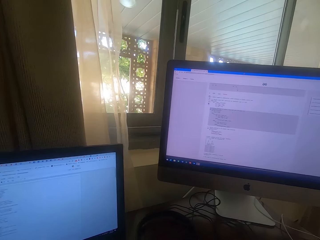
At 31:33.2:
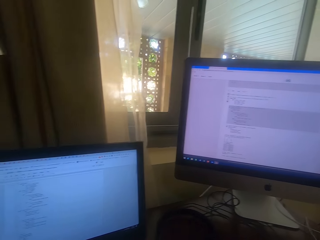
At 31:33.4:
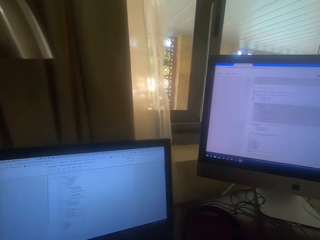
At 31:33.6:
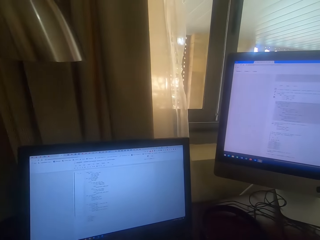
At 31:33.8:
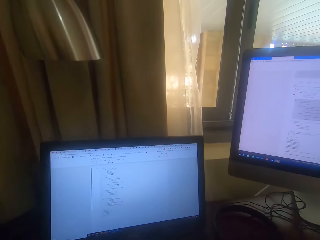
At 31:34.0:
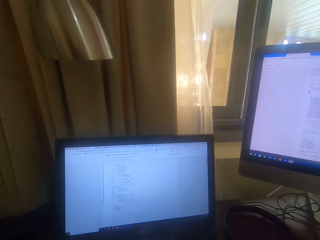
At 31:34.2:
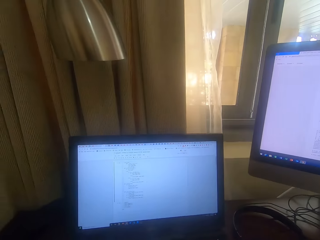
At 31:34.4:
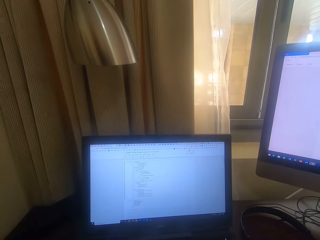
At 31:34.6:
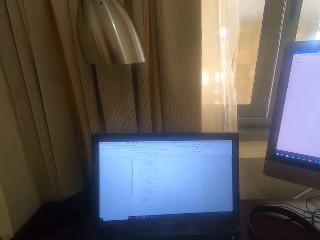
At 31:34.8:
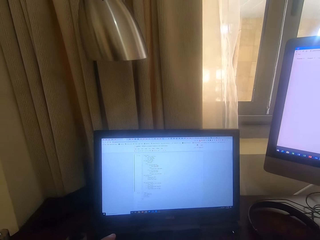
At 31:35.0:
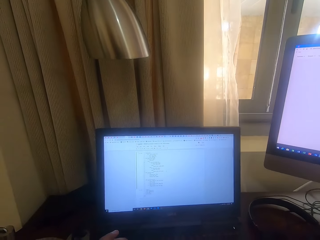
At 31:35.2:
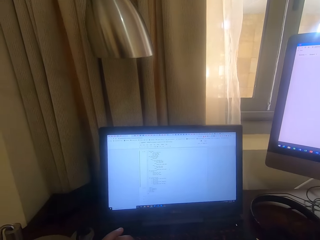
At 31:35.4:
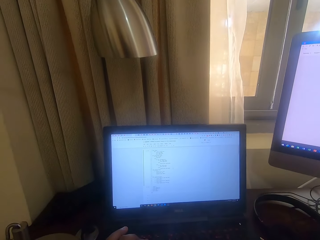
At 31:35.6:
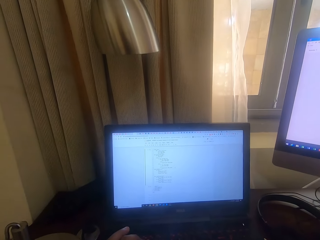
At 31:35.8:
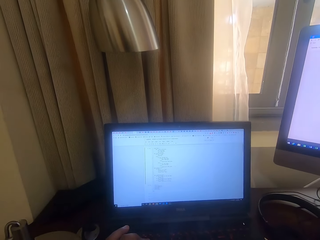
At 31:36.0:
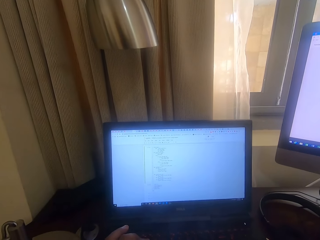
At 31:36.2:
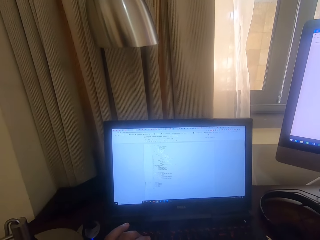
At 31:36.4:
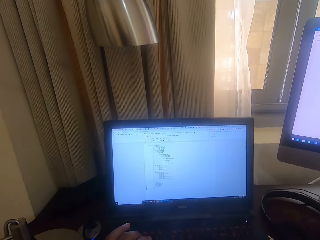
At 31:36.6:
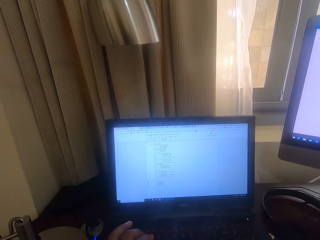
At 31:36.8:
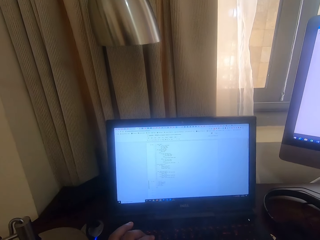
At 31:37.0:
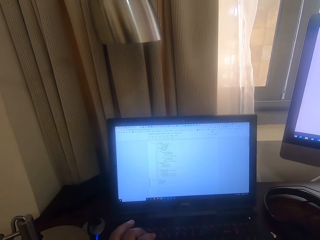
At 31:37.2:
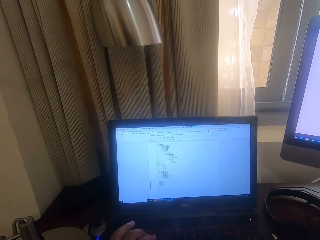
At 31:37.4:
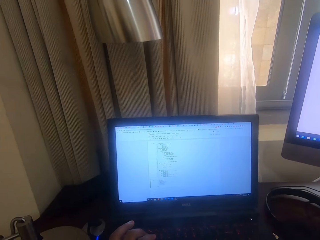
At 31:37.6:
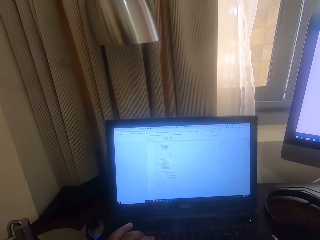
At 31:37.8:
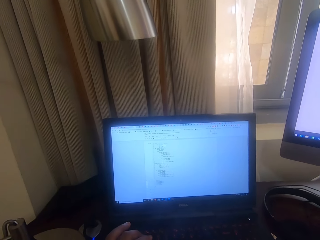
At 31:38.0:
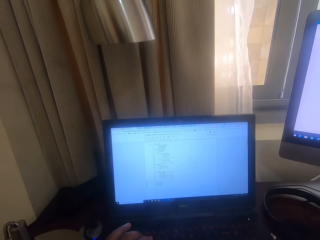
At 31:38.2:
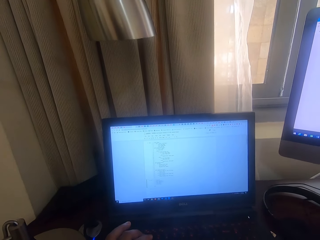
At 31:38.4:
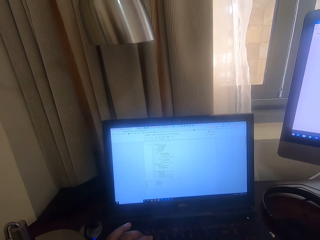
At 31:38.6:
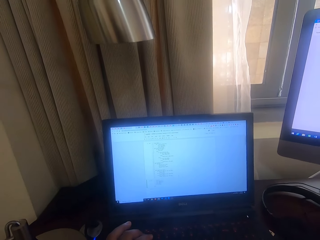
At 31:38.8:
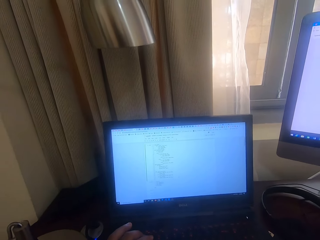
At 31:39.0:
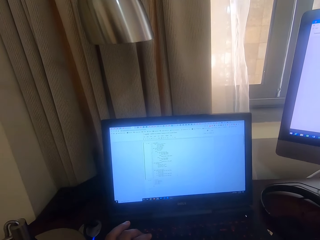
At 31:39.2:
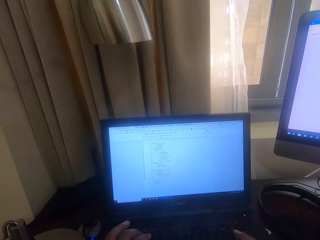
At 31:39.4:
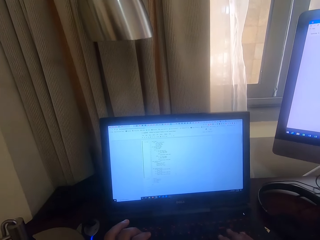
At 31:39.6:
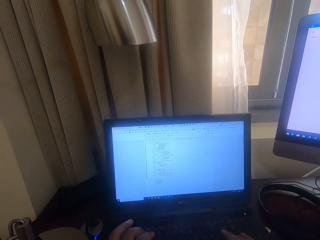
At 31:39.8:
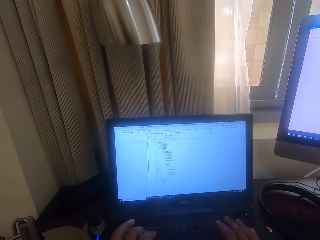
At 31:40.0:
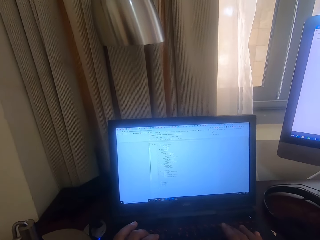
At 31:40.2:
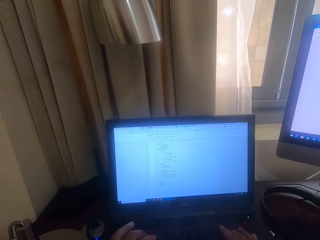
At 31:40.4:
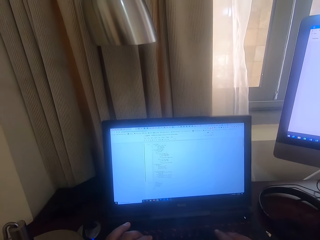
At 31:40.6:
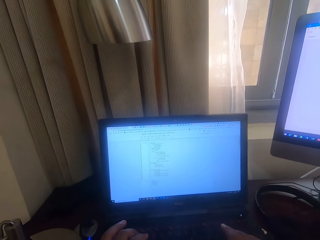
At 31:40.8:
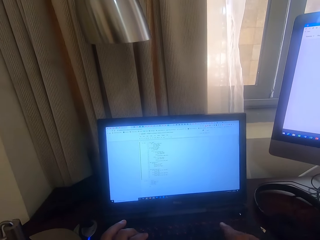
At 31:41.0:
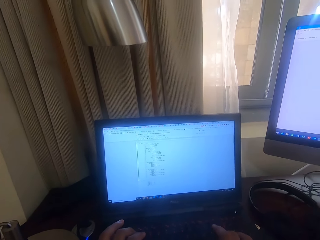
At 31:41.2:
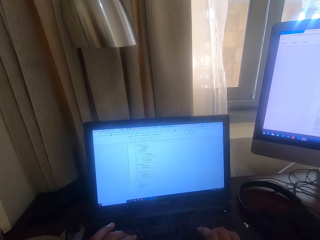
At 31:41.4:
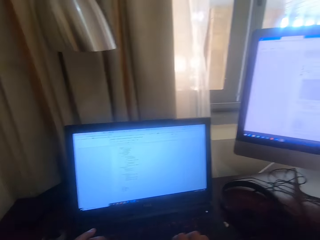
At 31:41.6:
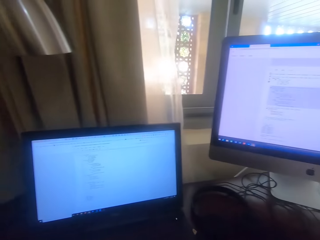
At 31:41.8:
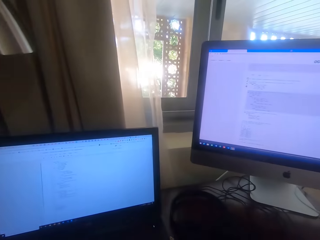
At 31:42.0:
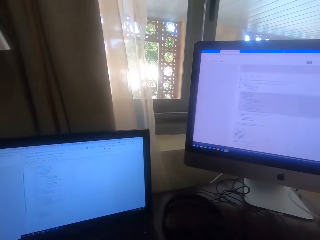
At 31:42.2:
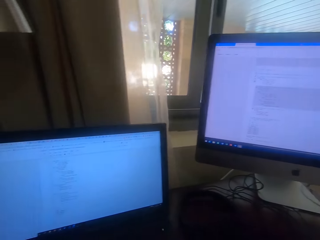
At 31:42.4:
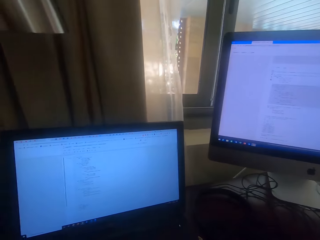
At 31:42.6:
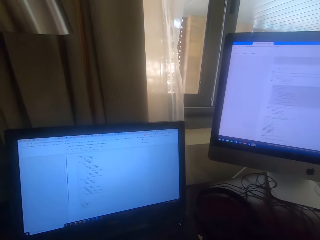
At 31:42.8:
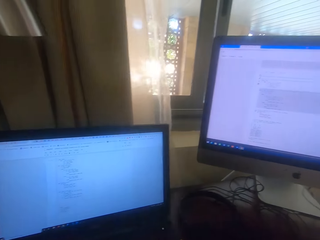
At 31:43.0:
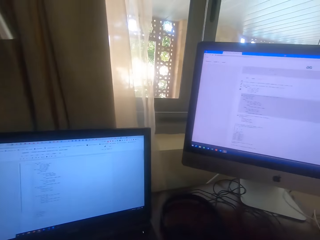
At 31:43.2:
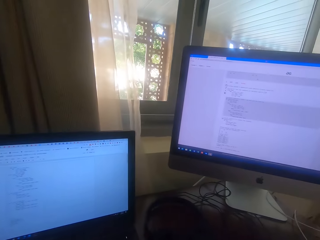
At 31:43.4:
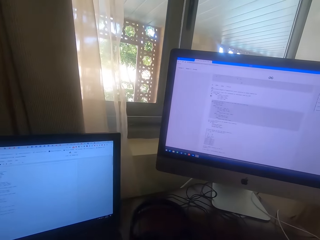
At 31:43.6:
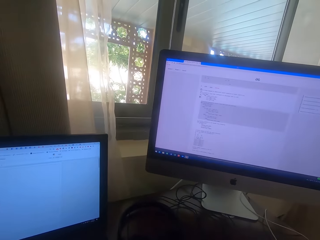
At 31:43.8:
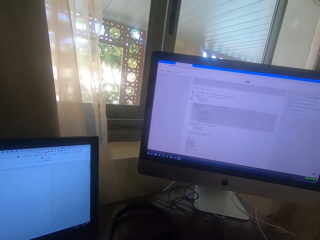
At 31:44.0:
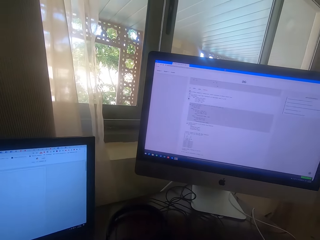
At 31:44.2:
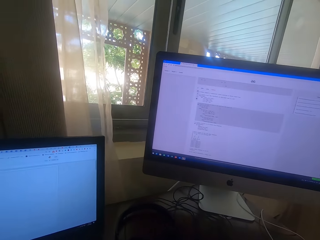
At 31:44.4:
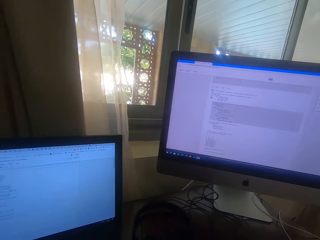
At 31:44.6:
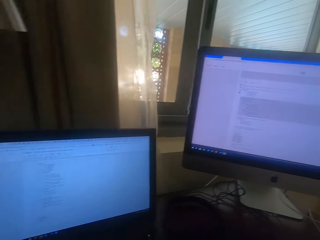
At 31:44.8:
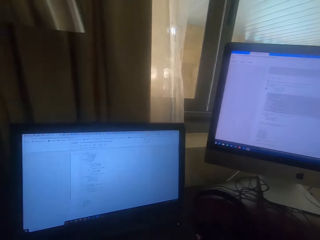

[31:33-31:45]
The camera wearer moves. They tap the keyboard. They move.

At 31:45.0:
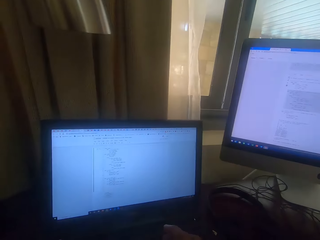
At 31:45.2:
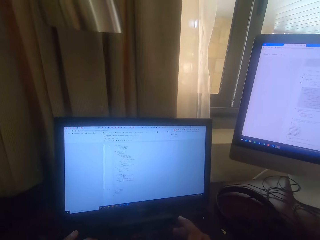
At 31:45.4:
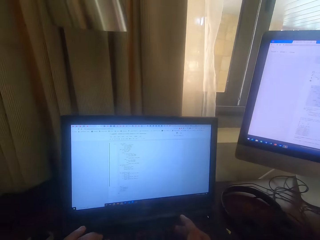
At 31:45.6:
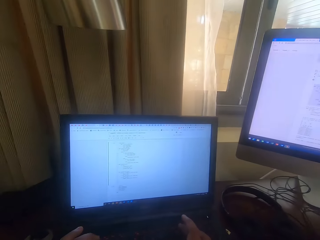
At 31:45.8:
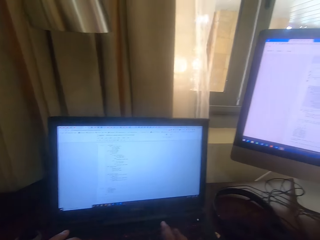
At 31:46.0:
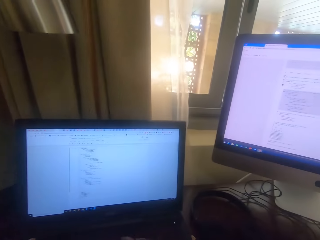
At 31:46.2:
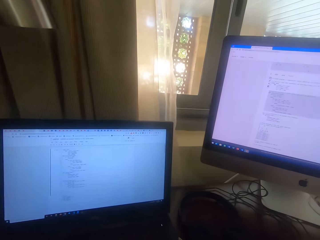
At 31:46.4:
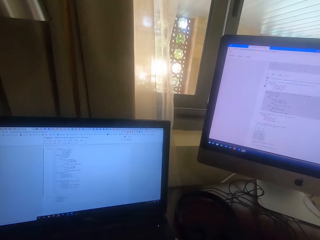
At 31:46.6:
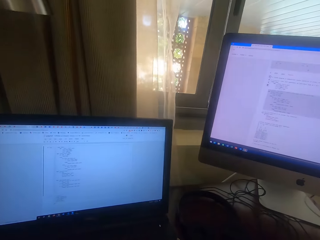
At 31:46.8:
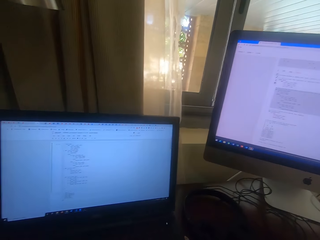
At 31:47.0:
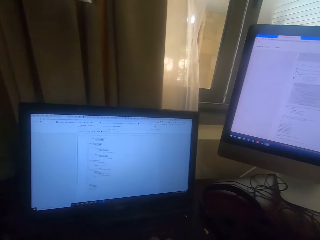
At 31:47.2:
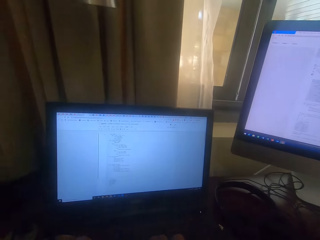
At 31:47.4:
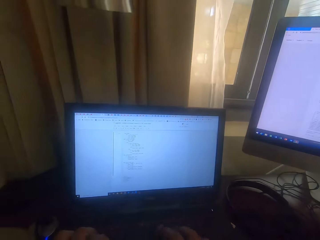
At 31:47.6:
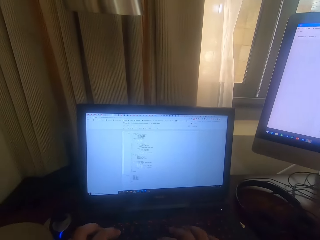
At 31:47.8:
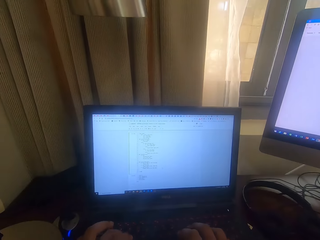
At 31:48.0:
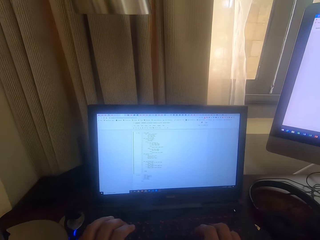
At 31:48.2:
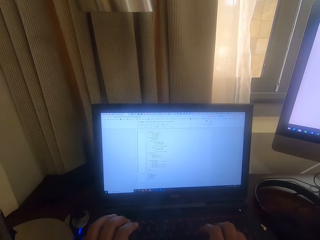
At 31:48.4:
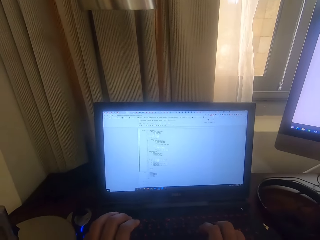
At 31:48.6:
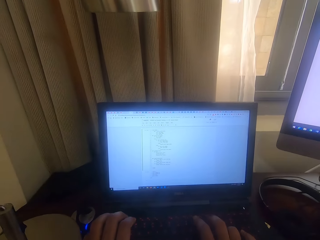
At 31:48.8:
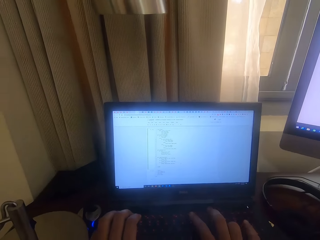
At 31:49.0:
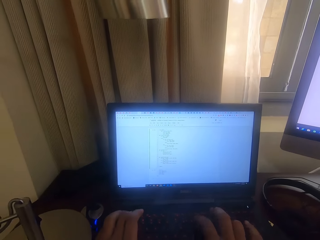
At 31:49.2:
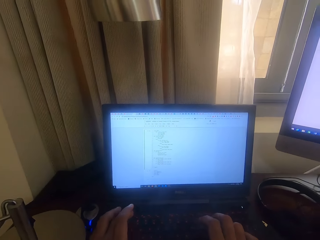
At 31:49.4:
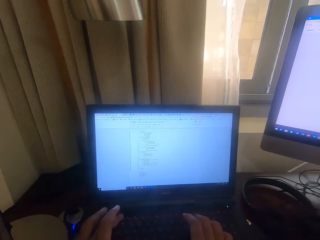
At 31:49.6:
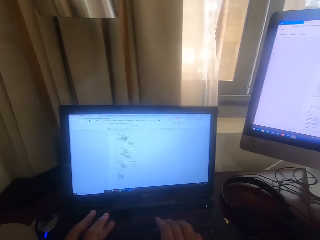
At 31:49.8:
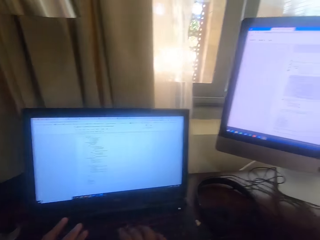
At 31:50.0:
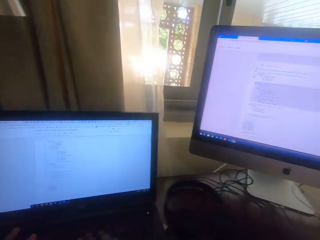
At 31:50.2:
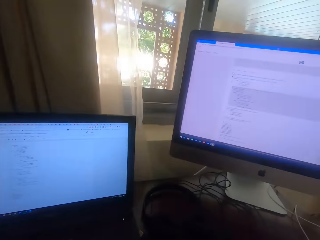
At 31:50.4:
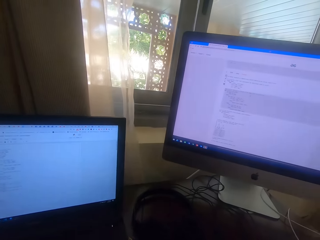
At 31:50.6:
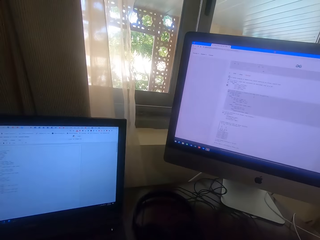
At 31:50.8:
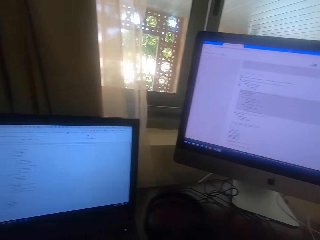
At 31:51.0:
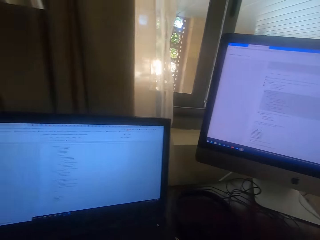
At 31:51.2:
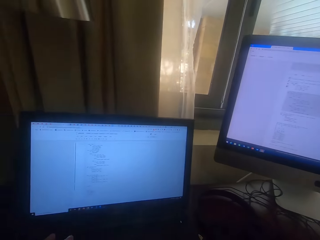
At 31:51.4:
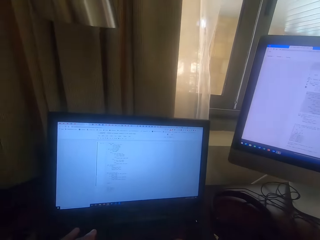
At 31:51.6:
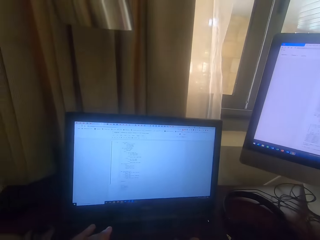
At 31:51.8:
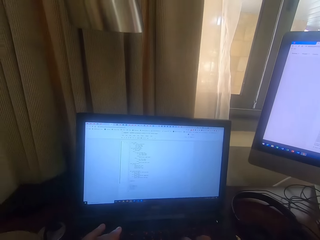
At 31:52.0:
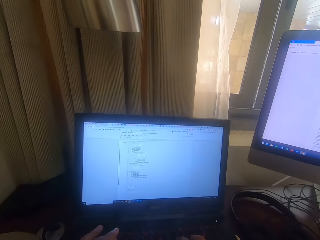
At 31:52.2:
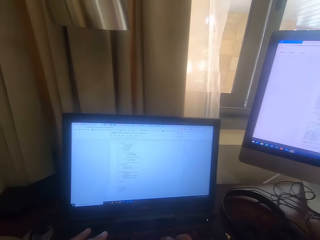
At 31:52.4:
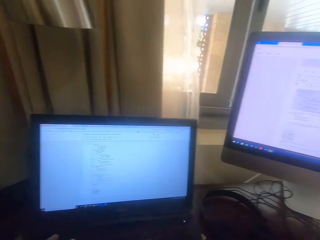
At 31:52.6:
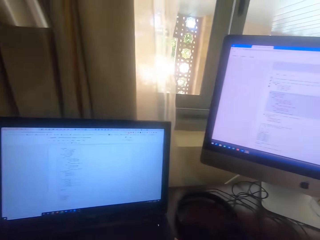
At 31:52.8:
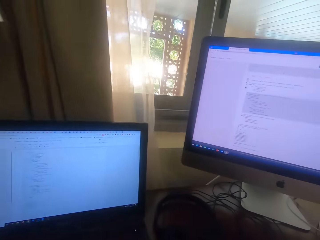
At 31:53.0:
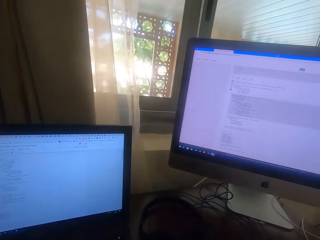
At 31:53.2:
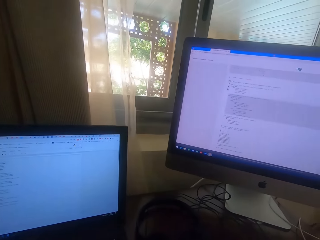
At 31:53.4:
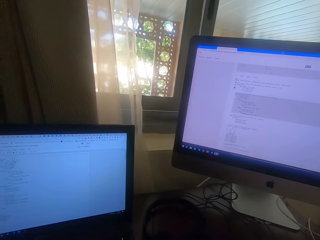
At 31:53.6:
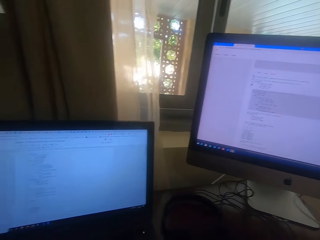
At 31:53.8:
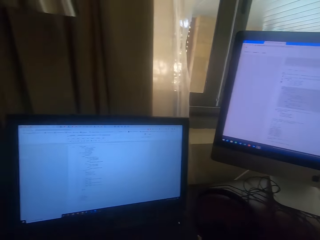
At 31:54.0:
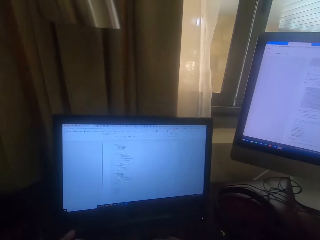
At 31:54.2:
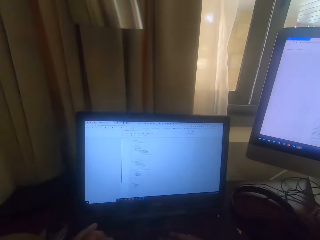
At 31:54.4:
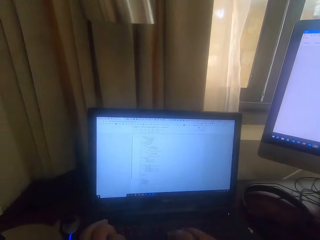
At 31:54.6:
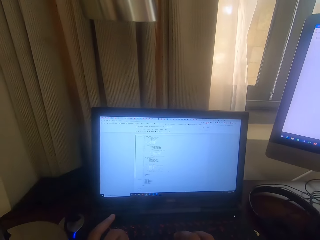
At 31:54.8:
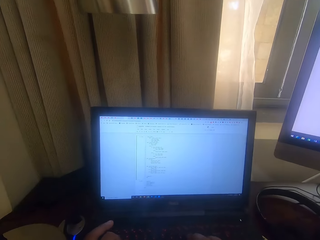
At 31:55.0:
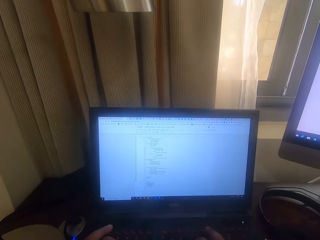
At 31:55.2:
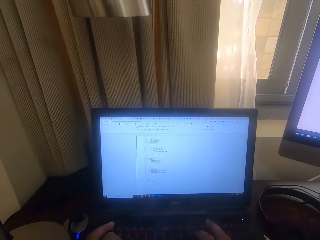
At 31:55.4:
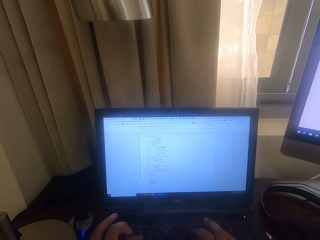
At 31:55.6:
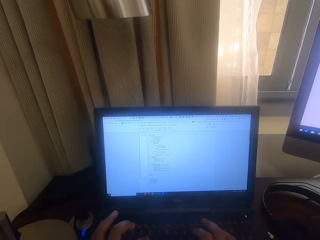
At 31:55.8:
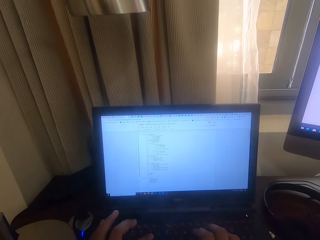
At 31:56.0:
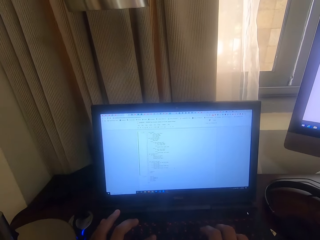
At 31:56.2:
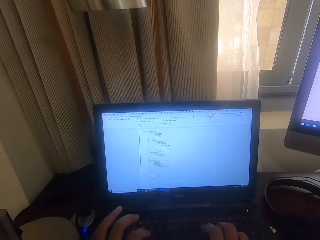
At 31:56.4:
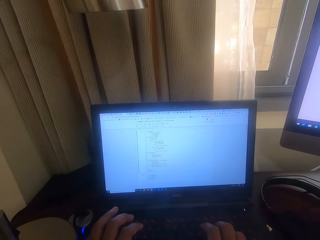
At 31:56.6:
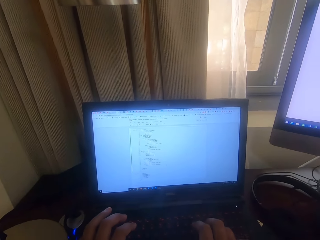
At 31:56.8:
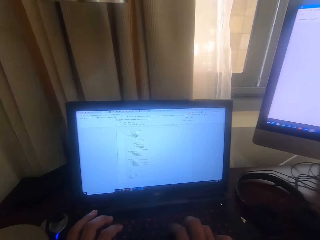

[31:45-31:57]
The camera wearer types on the keyboard. They type on the laptop. They look around and look at a computer. They type on the keyboard.
